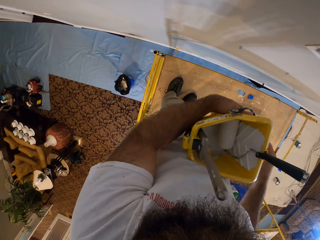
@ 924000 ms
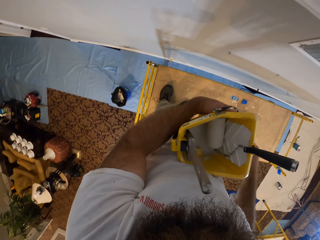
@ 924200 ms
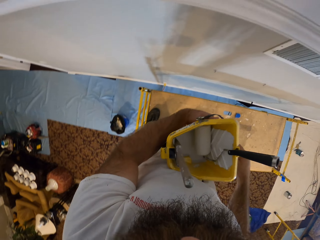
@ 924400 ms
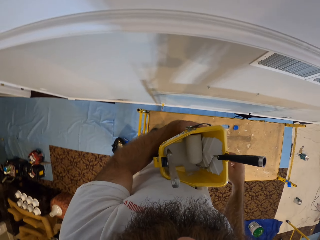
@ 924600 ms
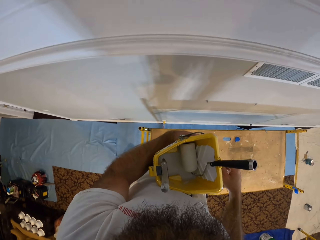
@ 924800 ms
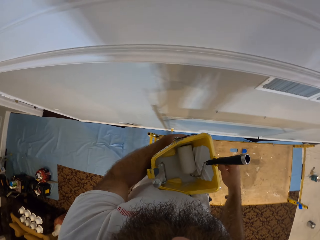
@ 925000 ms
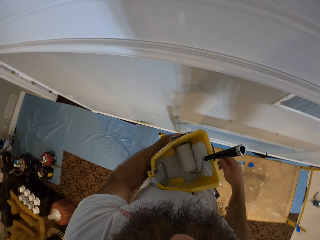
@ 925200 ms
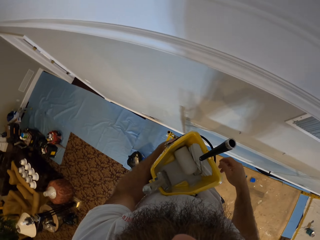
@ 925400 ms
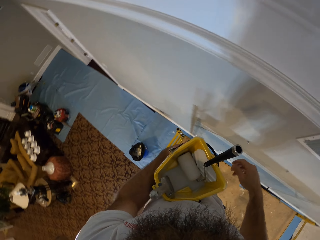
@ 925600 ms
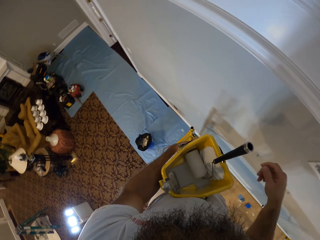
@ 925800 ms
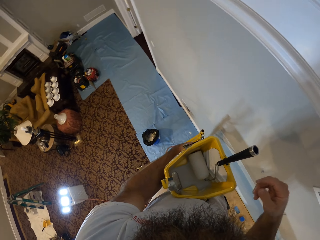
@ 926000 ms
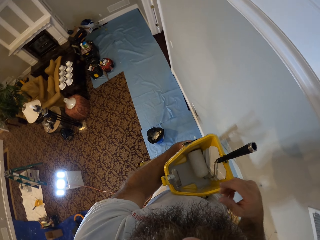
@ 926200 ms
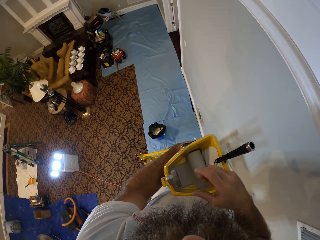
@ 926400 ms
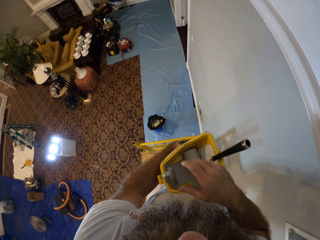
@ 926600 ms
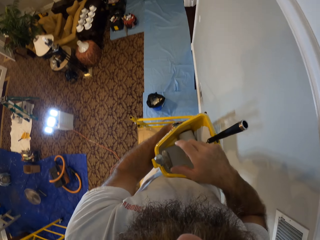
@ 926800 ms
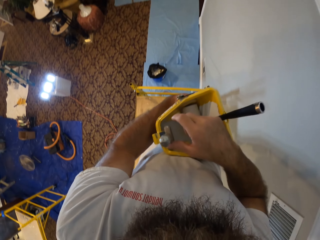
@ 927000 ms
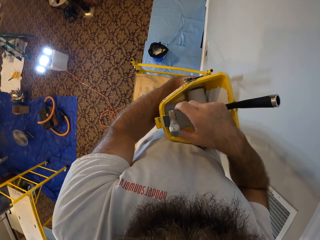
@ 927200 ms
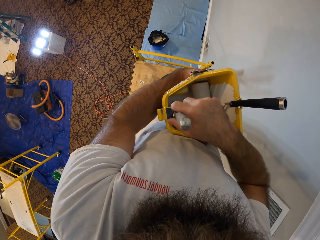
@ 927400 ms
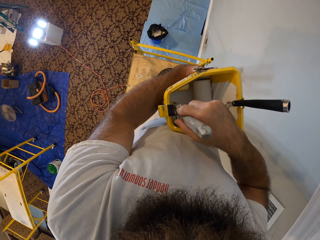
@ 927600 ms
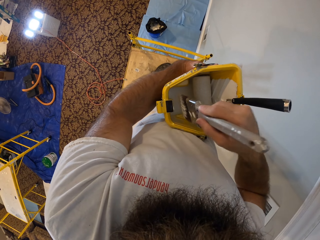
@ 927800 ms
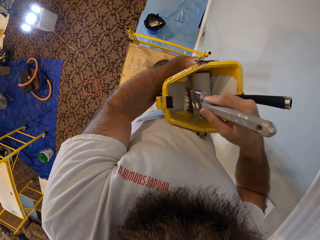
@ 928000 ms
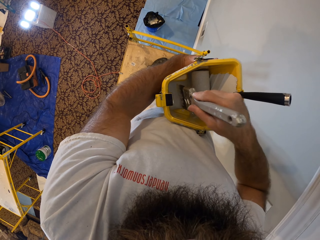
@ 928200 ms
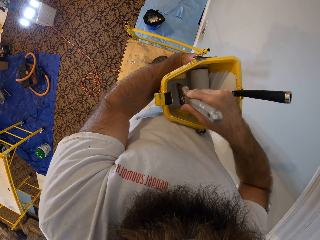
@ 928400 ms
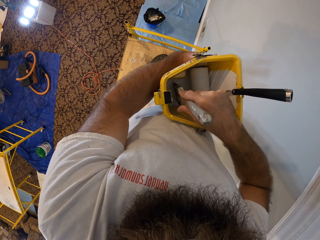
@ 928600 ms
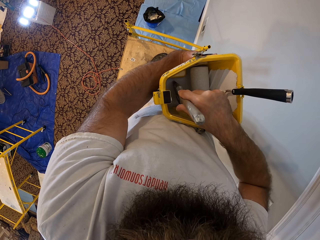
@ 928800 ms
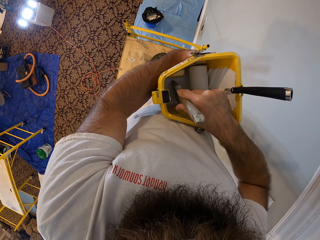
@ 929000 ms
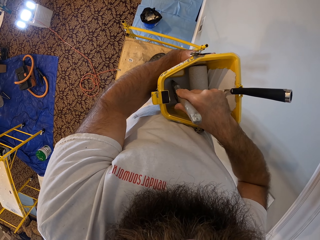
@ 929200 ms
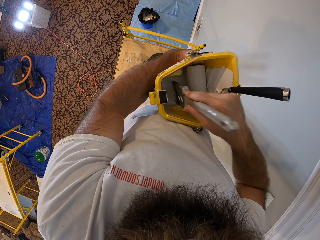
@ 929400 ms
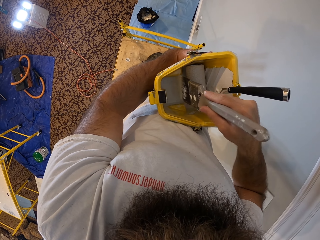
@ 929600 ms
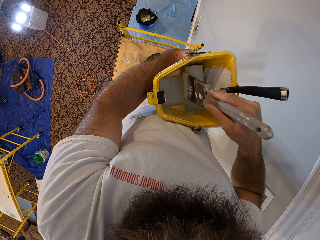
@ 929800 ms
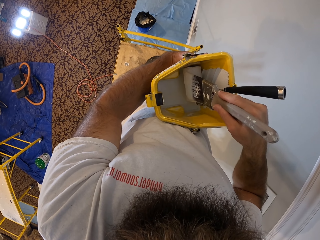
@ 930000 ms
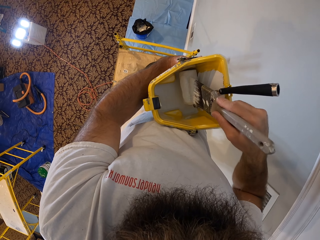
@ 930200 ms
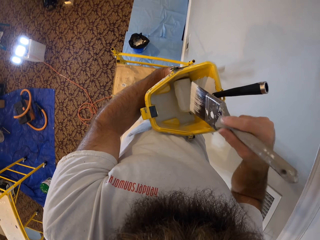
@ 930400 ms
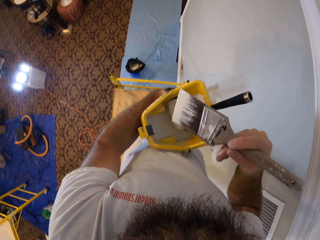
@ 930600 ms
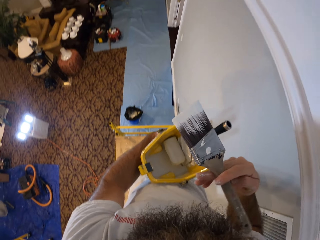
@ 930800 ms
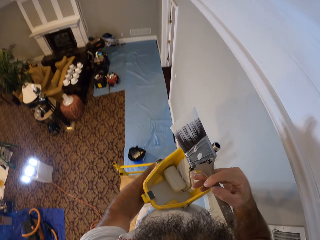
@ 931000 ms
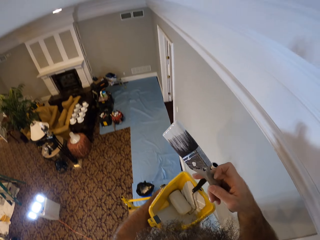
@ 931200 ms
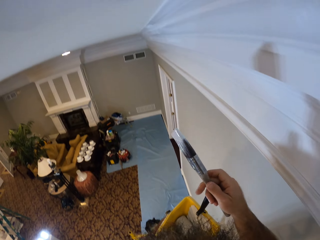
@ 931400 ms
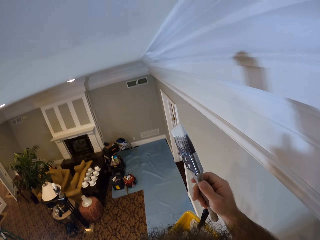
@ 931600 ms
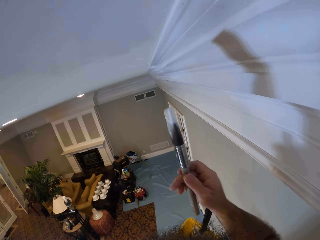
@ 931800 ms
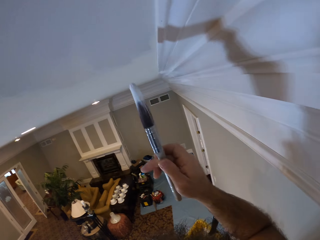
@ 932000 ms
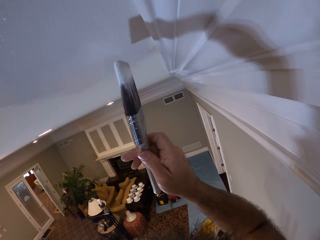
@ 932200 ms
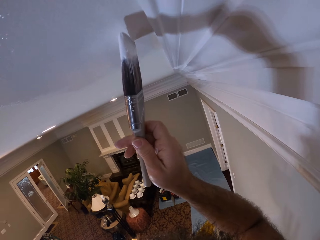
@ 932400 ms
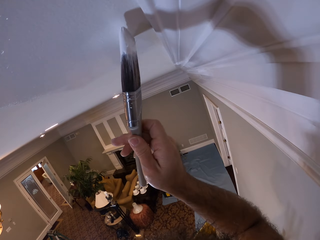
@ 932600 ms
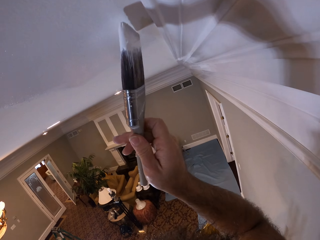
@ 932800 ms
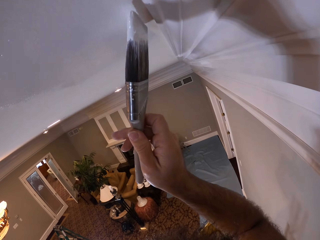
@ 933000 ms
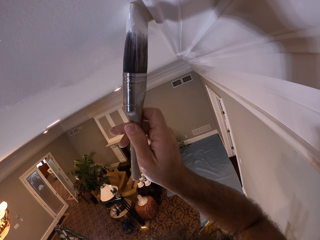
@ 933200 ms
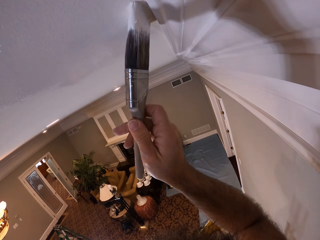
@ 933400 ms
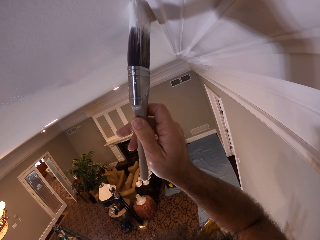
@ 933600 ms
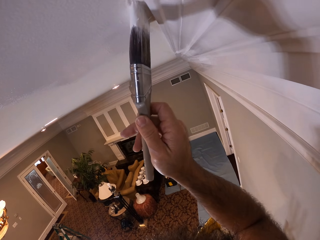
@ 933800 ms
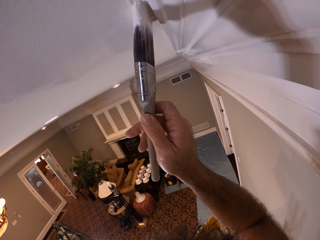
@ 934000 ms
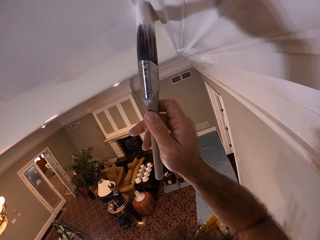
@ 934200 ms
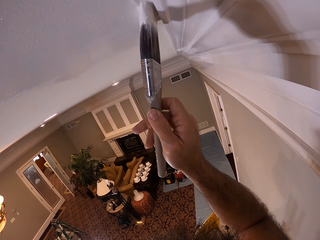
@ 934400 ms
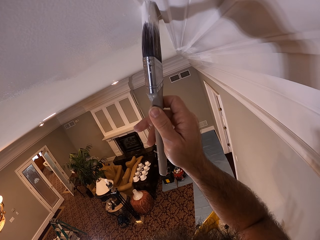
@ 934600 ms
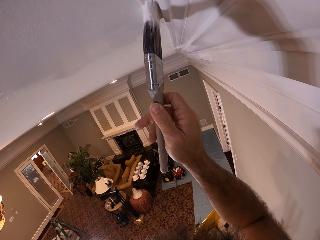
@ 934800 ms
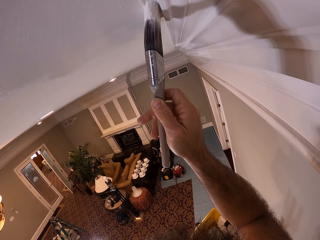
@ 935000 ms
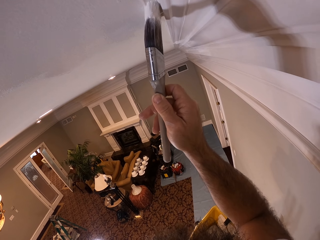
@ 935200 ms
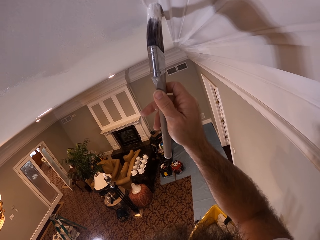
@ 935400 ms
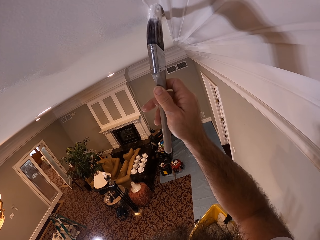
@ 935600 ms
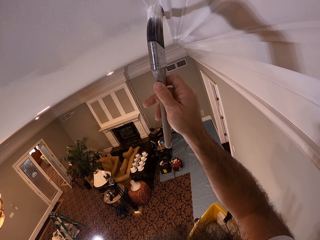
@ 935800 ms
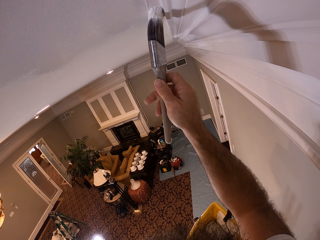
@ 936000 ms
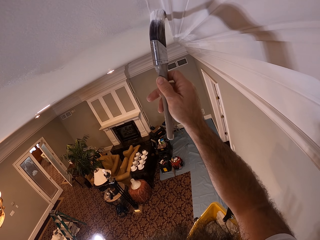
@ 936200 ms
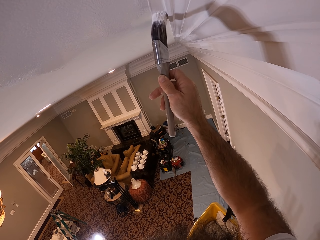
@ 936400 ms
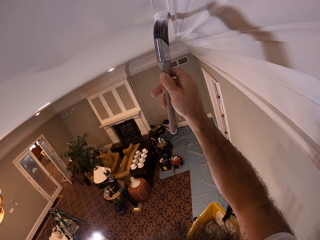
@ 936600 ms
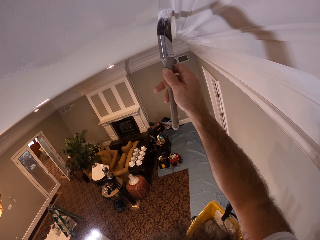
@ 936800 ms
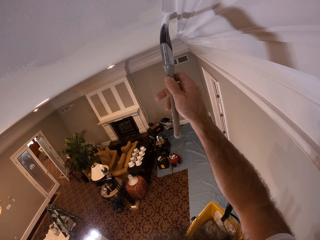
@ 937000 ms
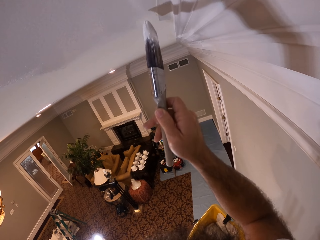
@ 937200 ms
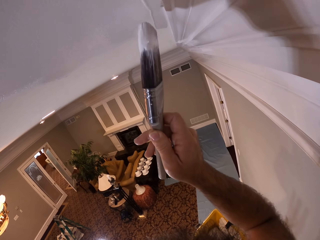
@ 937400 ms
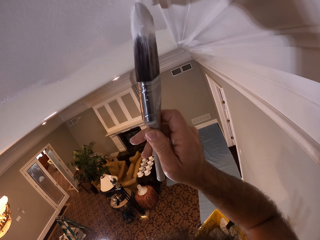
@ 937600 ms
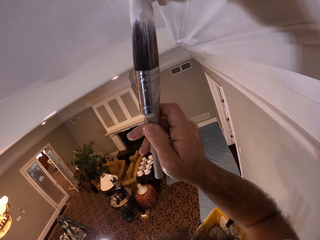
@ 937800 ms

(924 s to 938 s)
The camera wearer looks around. He dips the brush into the paint bucket in his left hand. He picks up the paint brush. He wipes excess paint from the paint brush. He paints the ceiling with the brush in his right hand.

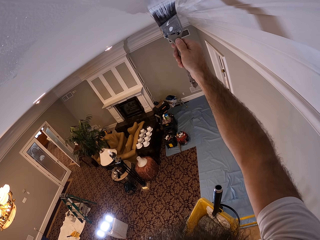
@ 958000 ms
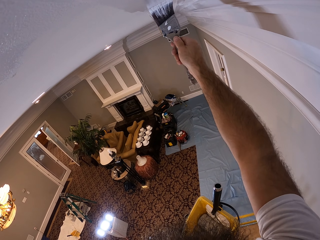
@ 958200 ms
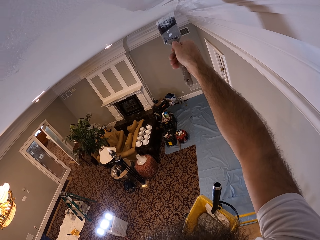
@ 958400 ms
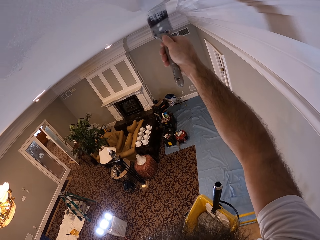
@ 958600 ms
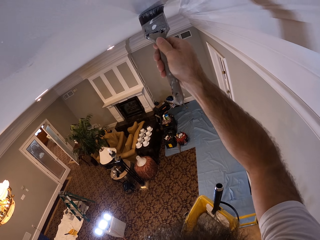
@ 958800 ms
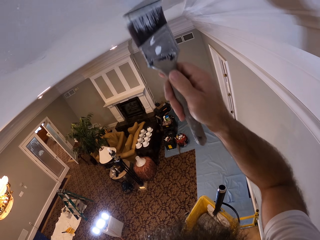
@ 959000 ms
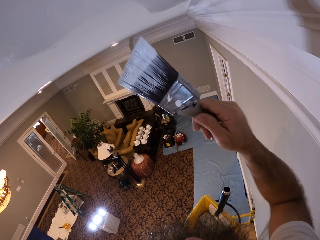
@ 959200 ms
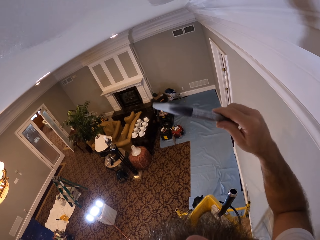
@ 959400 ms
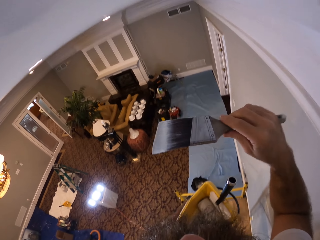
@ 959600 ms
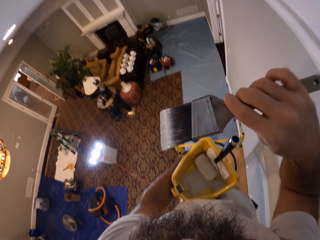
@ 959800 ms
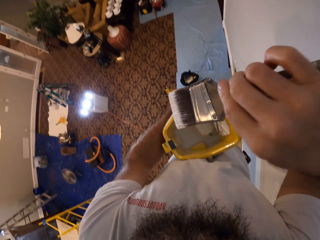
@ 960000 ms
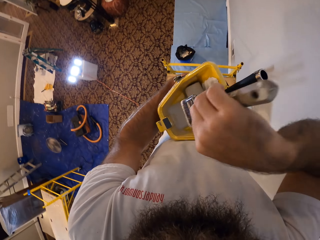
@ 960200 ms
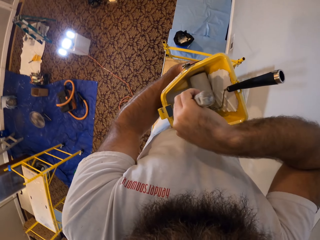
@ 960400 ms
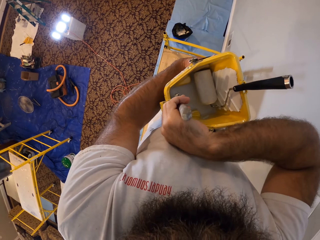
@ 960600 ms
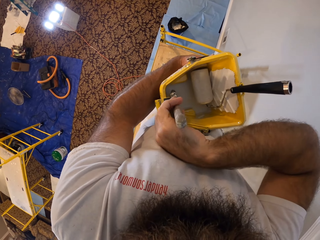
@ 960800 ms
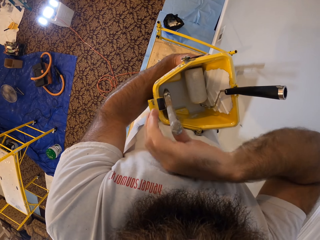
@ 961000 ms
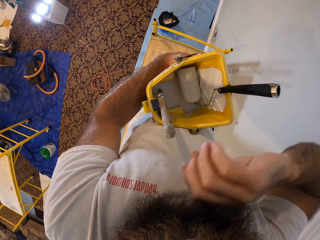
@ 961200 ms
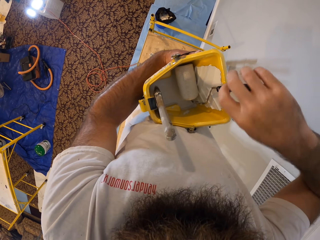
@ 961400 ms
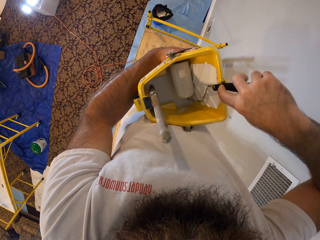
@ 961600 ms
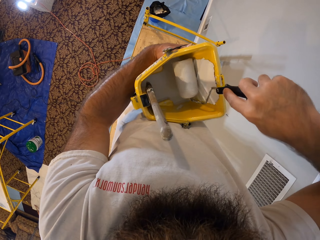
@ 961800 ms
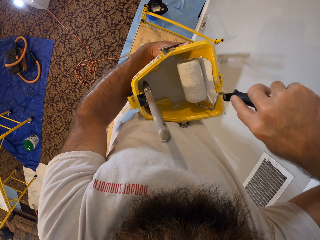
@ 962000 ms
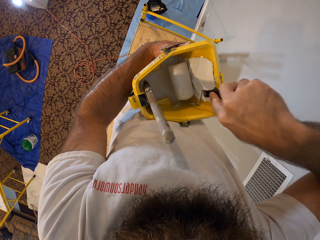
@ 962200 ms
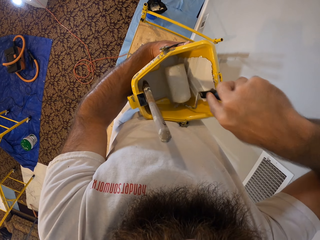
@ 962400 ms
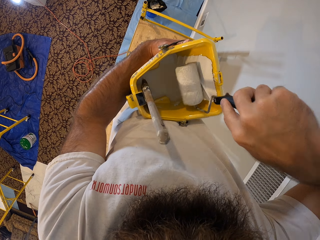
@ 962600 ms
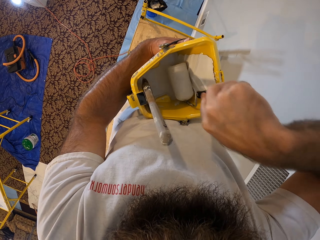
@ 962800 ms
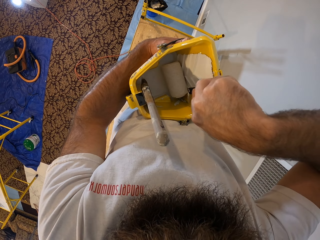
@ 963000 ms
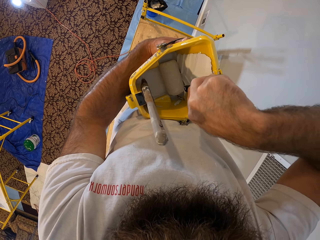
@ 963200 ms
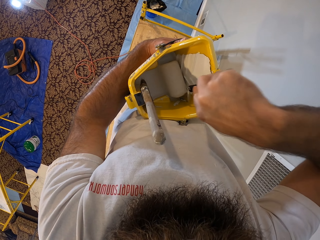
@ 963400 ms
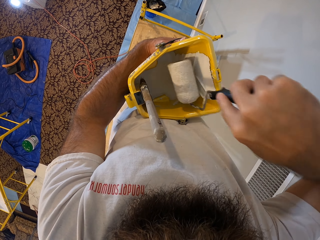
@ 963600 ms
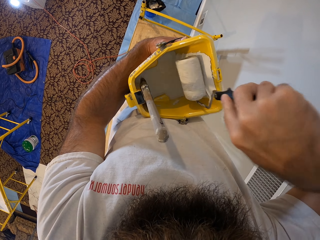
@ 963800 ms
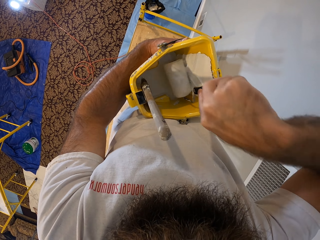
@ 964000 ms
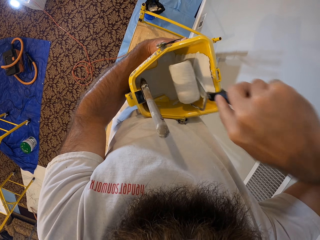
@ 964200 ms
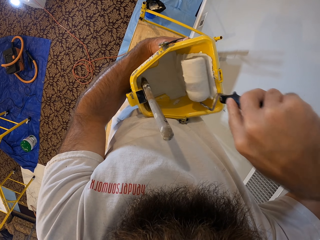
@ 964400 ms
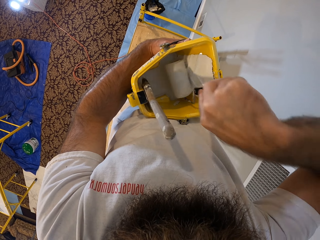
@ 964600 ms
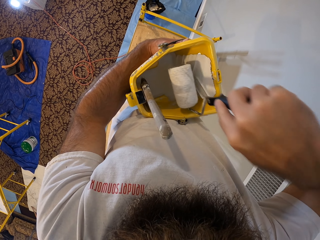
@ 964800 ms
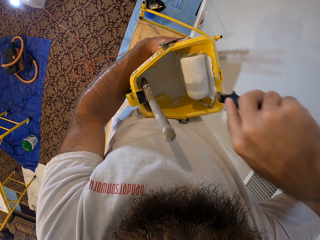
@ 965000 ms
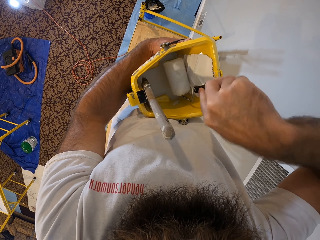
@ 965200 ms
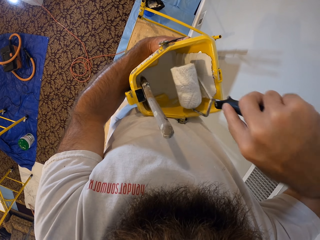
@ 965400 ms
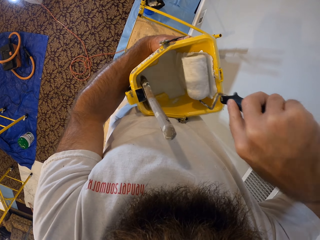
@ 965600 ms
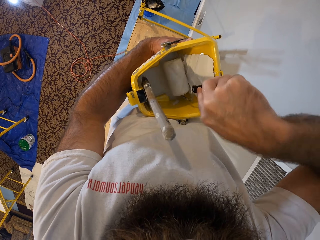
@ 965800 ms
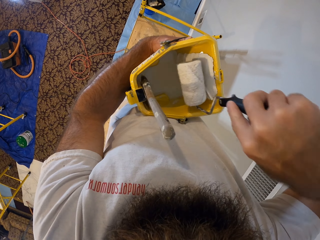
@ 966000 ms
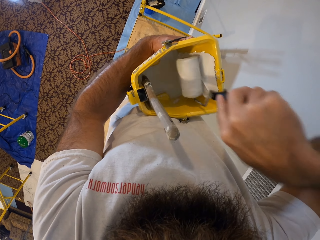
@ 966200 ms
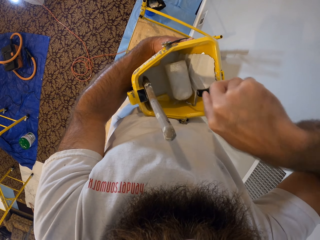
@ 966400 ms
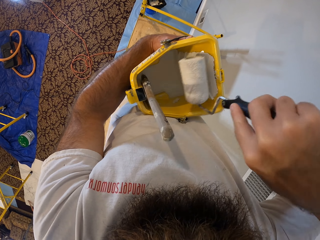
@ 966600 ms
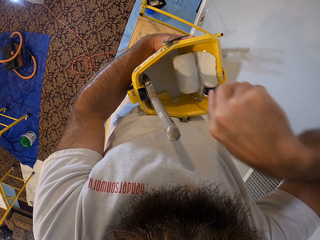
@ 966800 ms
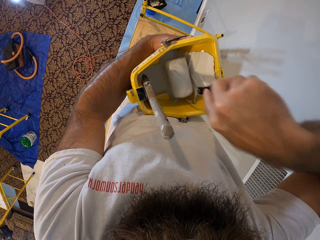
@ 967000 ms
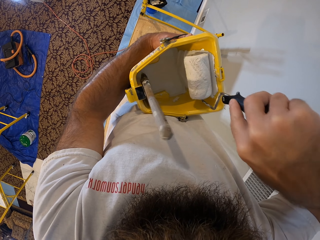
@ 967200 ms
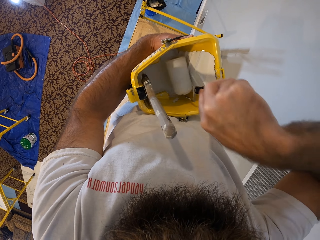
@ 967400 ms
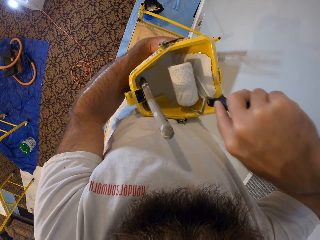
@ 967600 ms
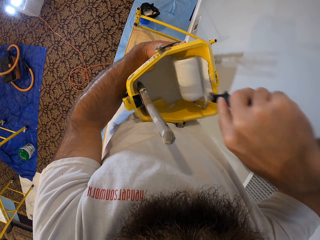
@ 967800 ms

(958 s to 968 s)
The camera wearer dips the brush into the paint bucket in his left hand. He dips the paint roller into the paint bucket with his right hand.
